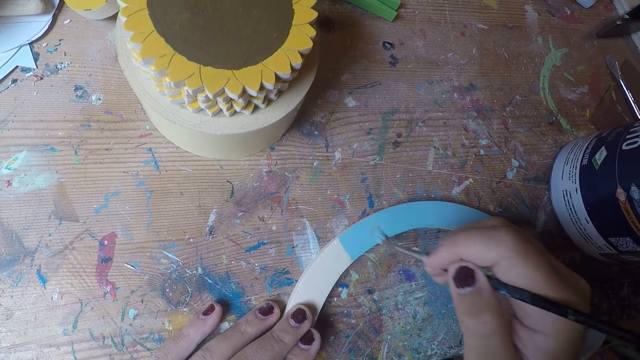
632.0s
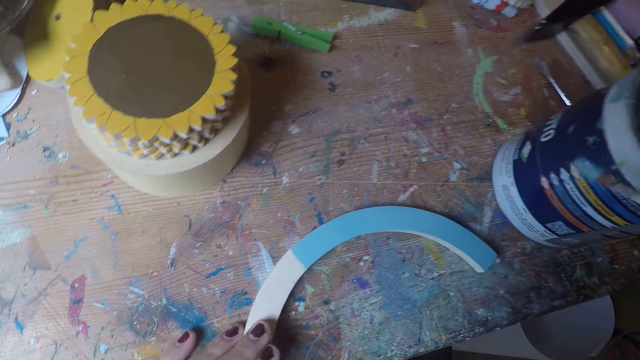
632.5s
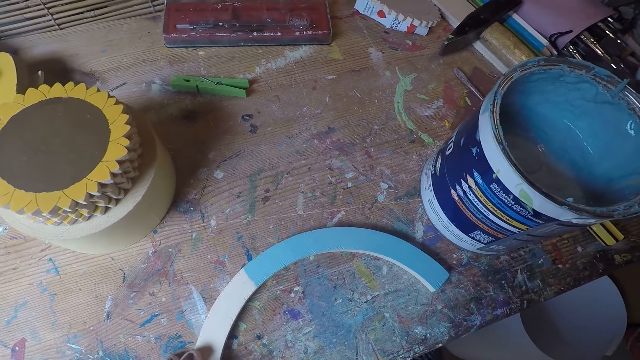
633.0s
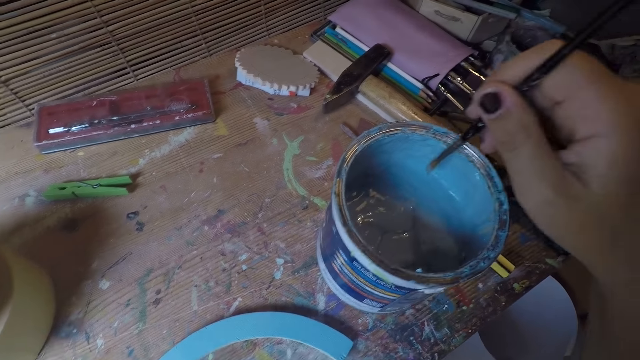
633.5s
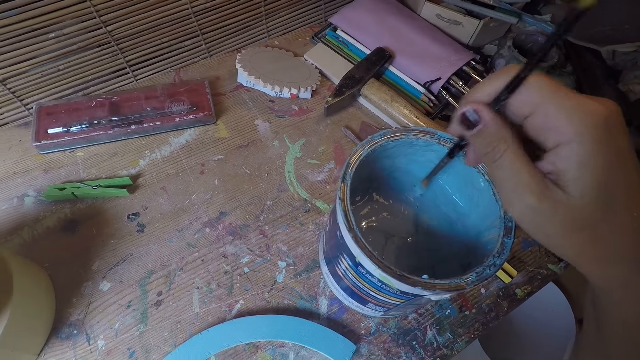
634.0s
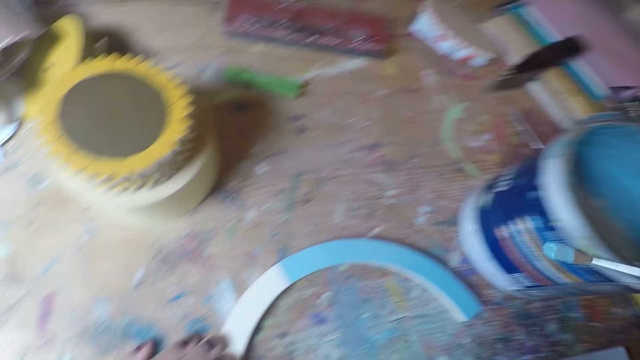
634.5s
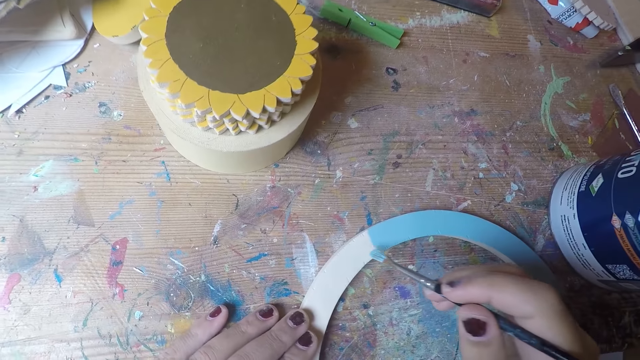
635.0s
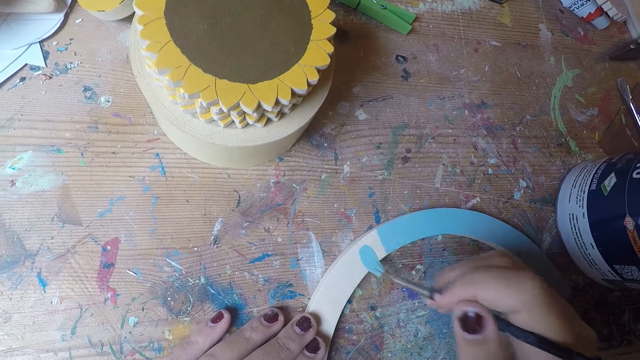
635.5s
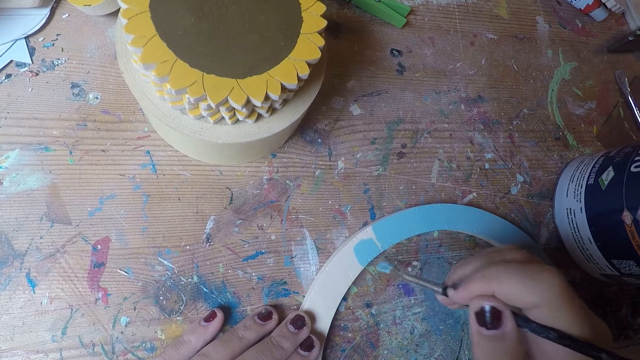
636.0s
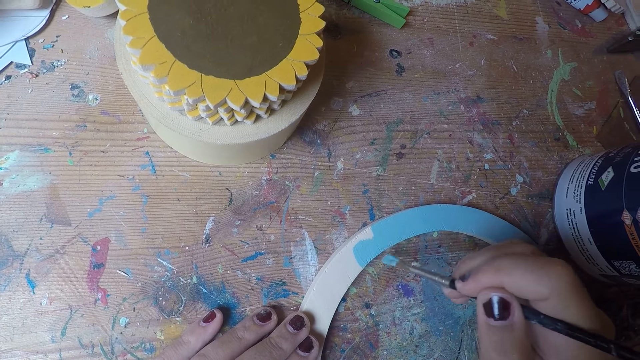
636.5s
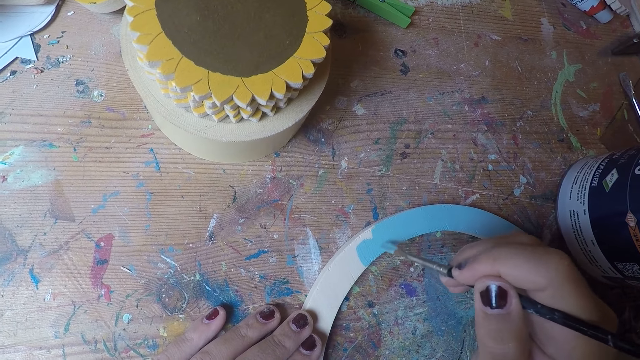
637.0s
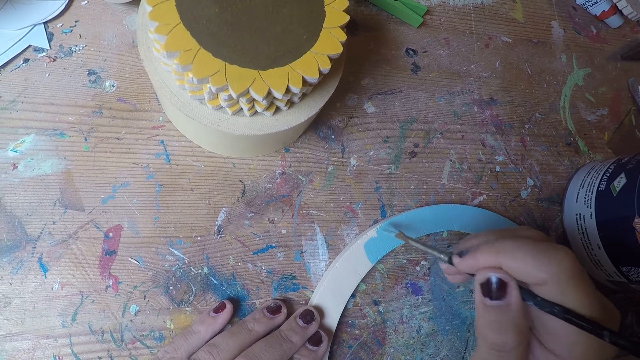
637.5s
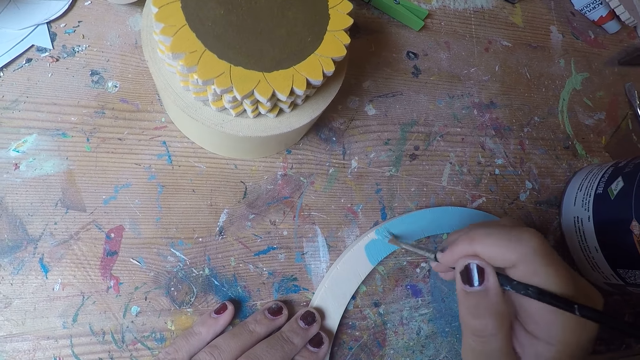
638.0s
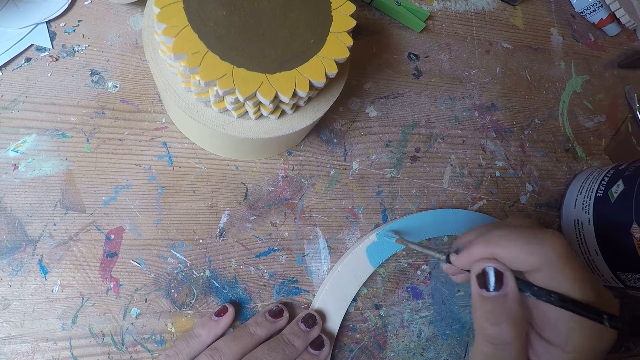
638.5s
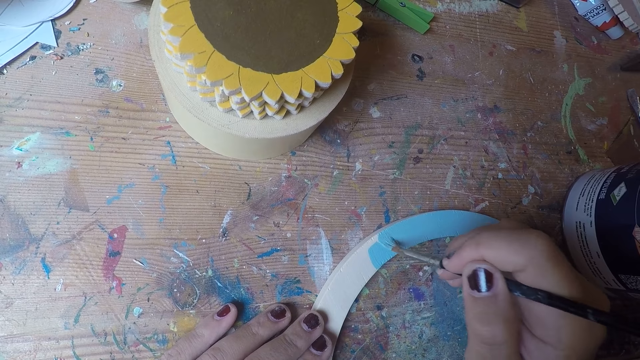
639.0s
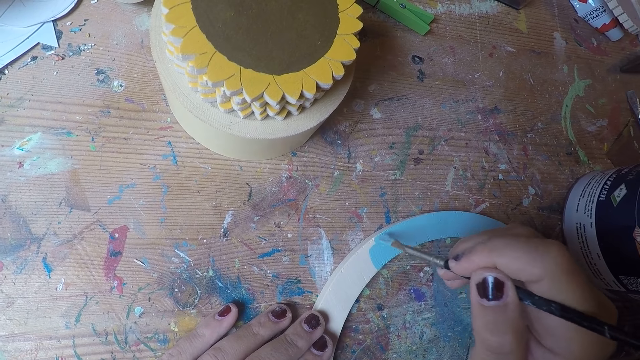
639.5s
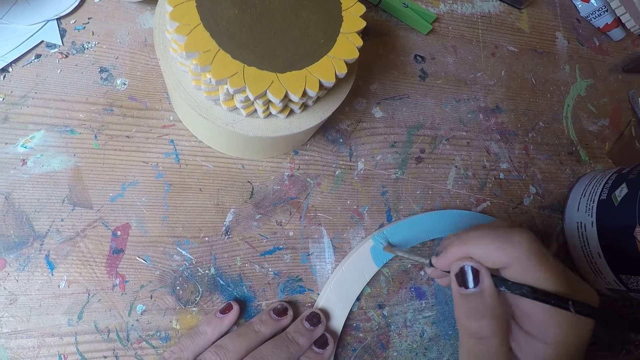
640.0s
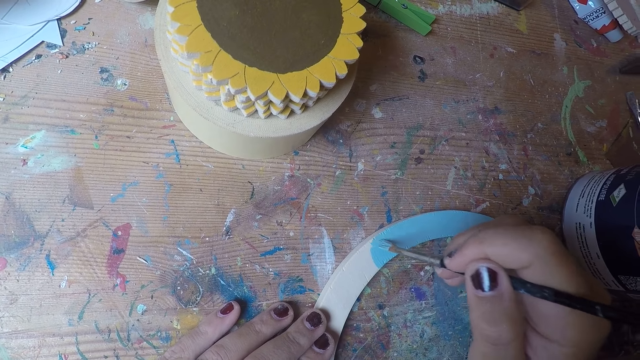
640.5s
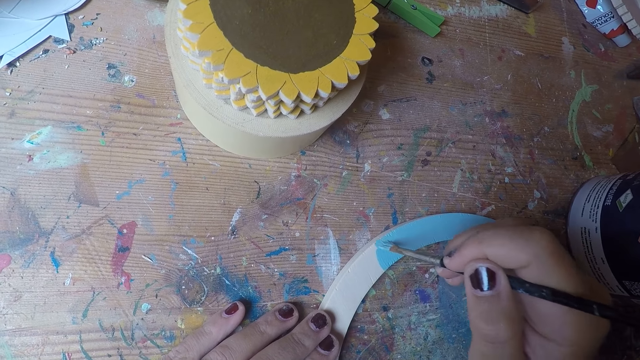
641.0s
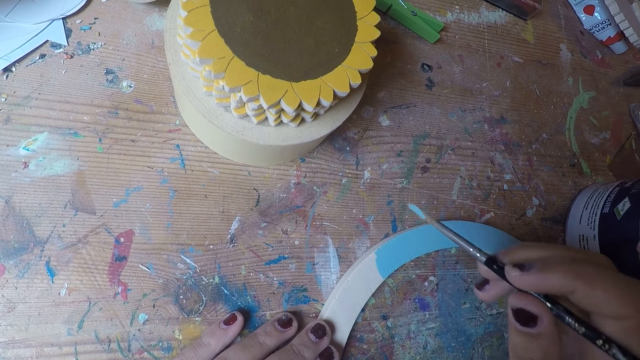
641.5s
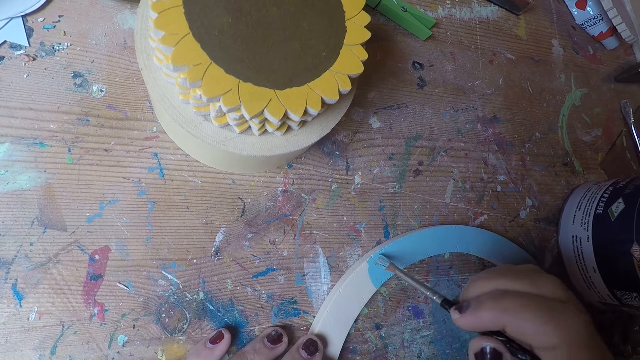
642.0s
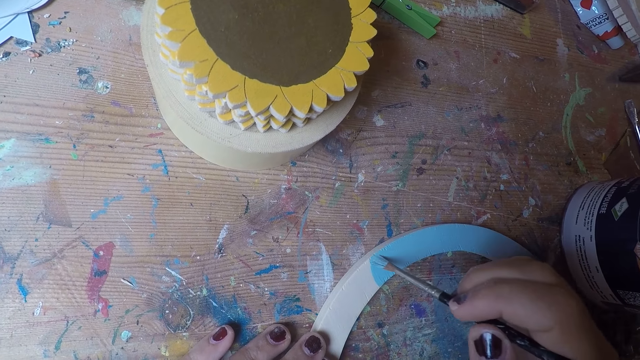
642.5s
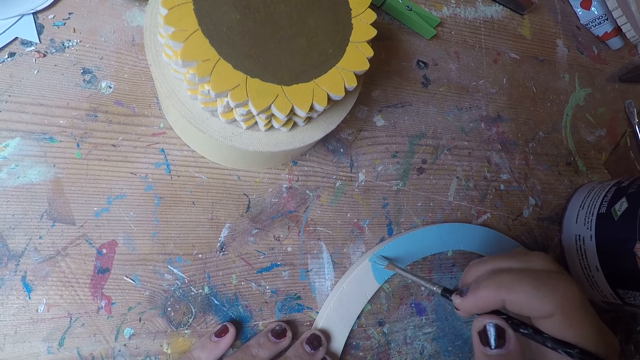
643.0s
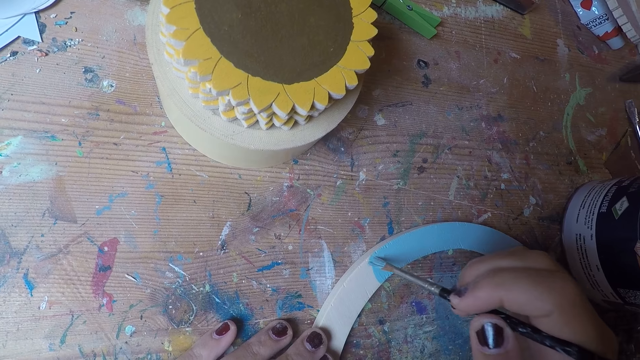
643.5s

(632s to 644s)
The camera wearer dips the brush in her right hand in the paint. She paints the table coaster arc with the brush in her right hand.

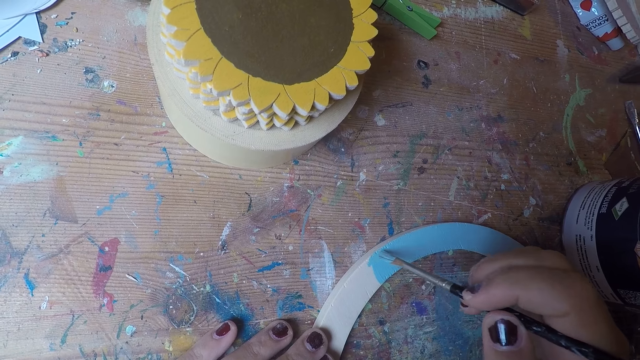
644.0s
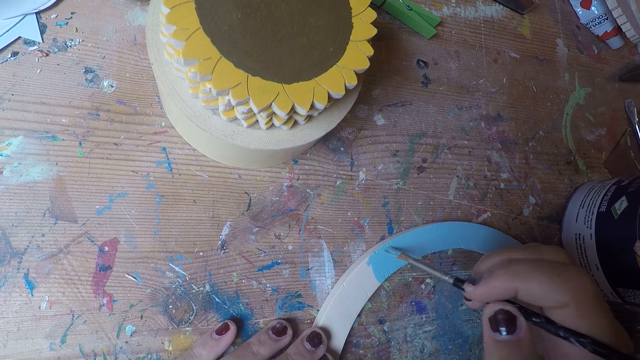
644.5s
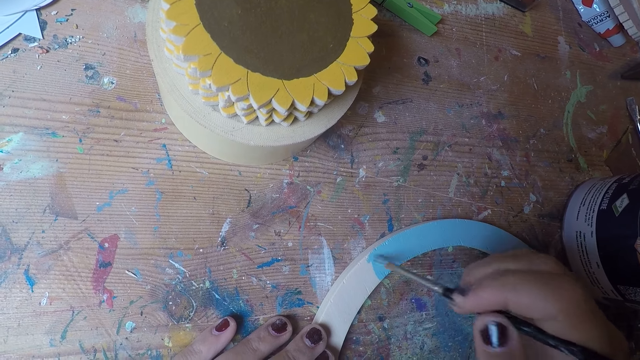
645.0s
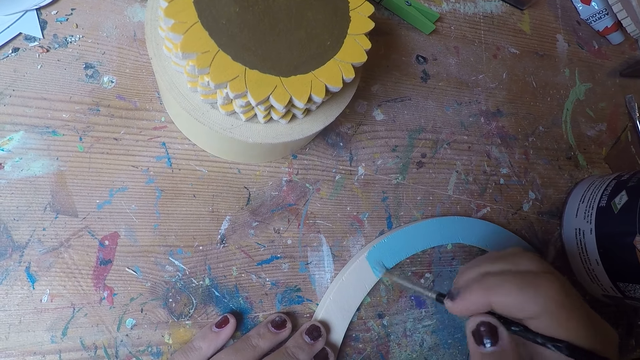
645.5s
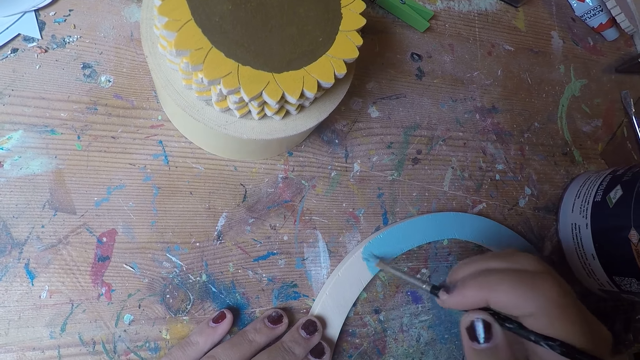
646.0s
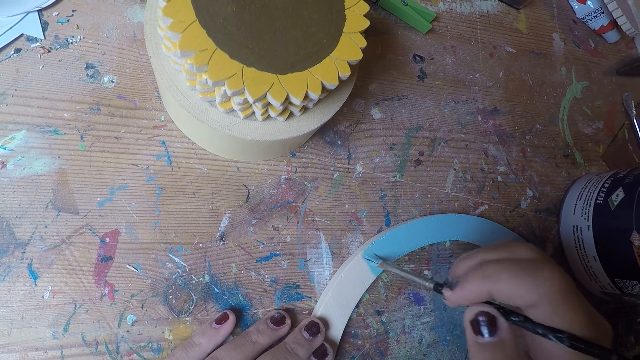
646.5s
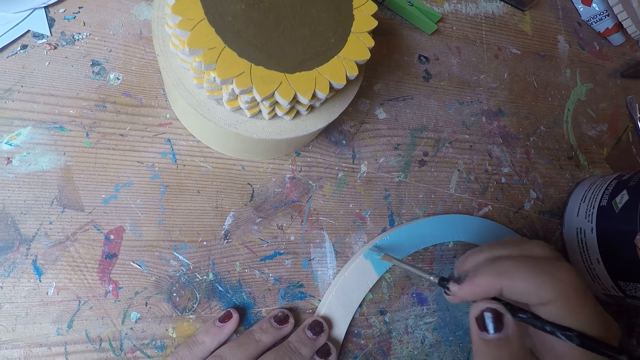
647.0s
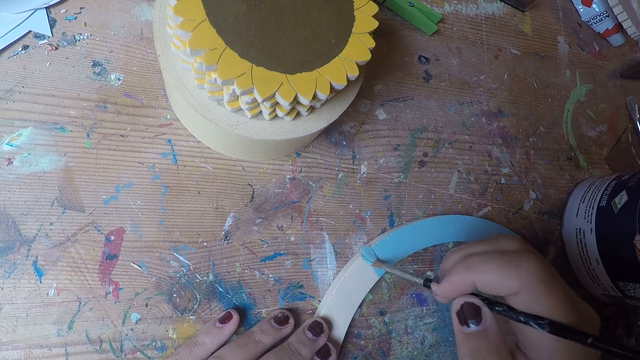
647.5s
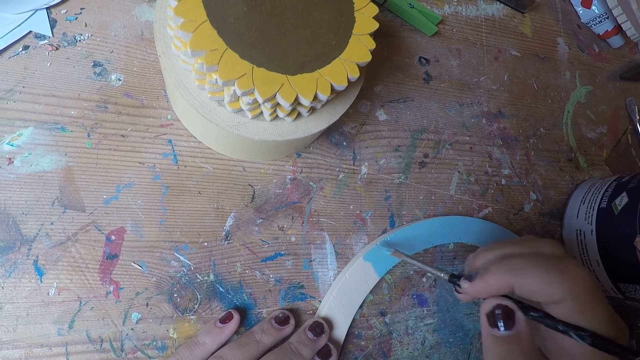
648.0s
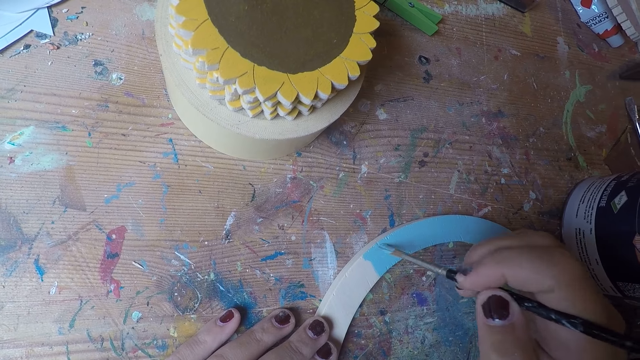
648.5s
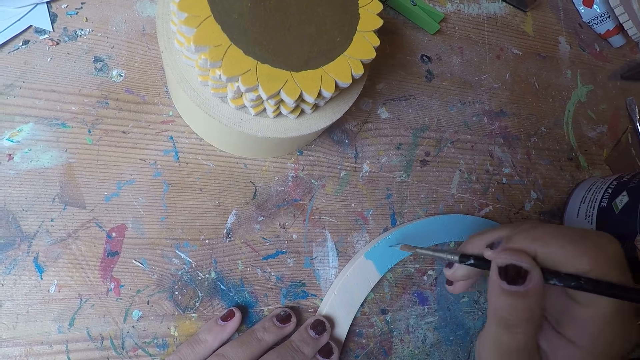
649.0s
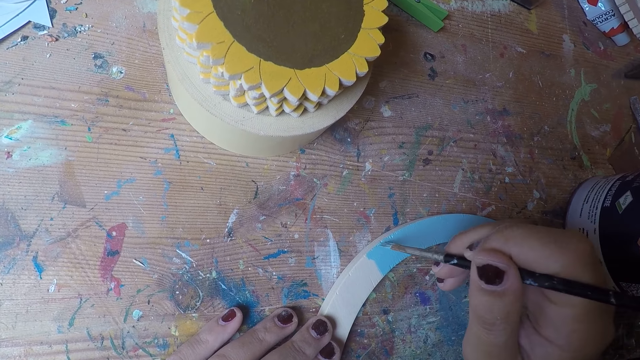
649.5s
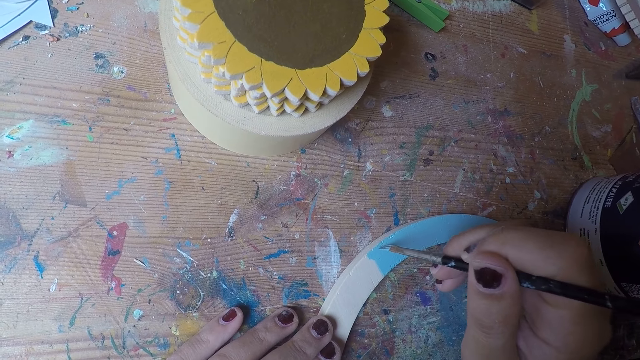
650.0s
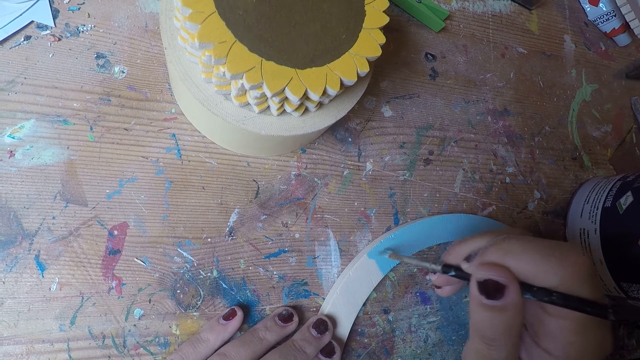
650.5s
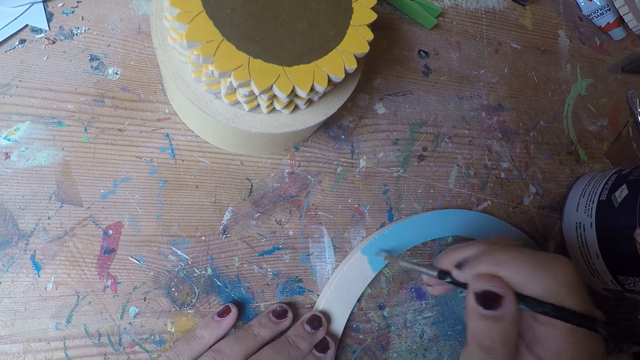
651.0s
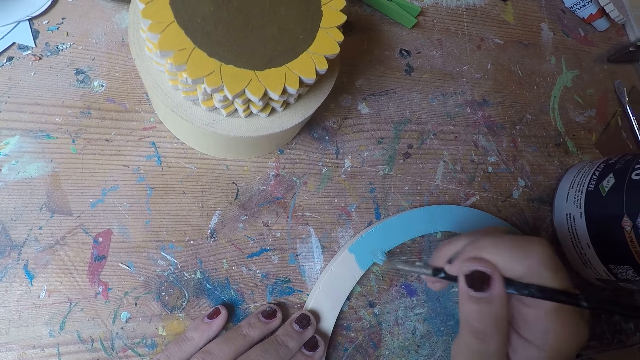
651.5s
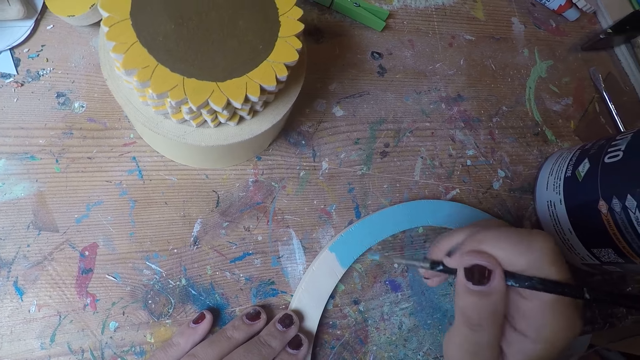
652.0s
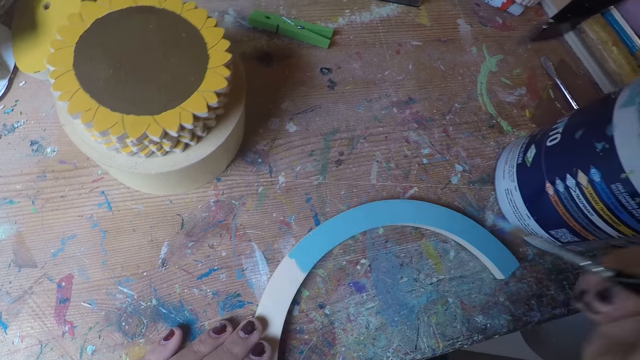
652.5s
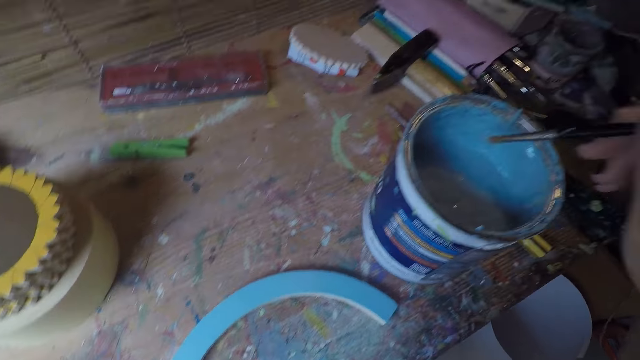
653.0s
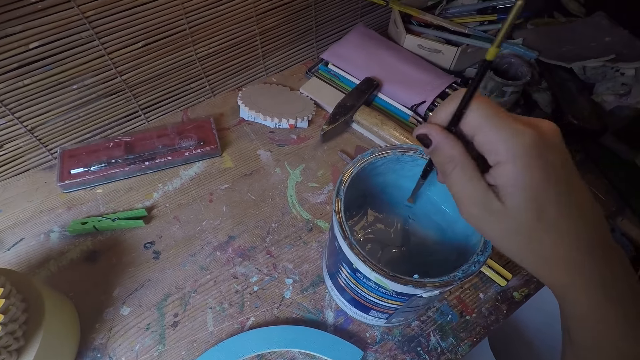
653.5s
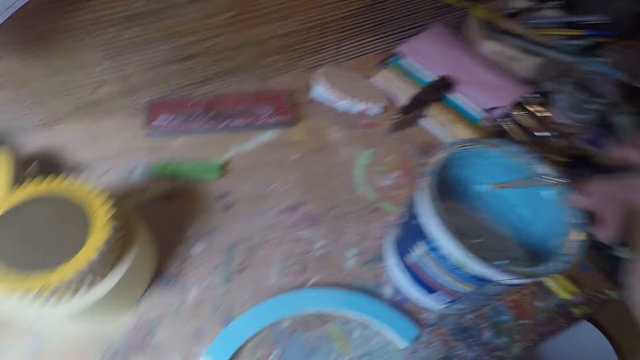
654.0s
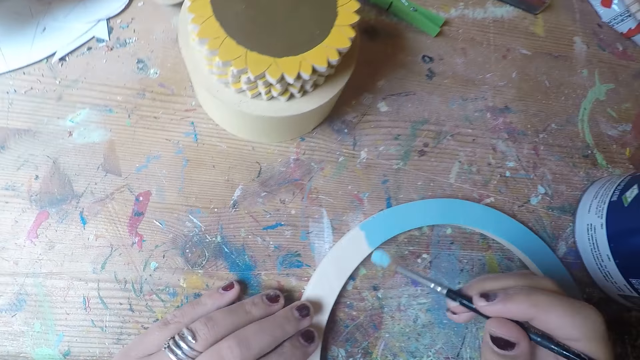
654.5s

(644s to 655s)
The camera wearer dips the brush in her right hand in the paint.
